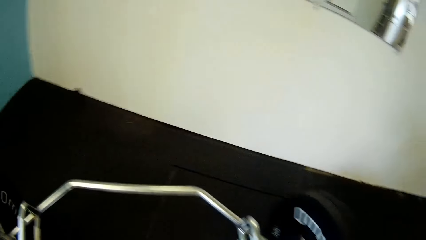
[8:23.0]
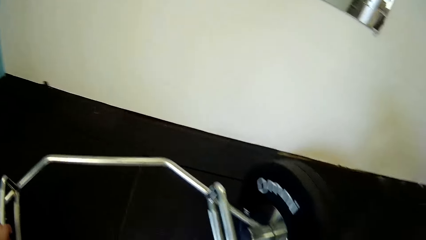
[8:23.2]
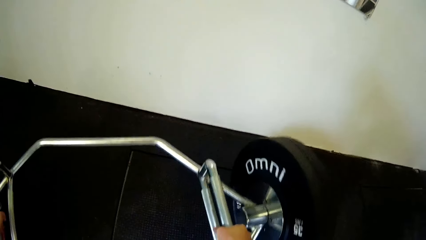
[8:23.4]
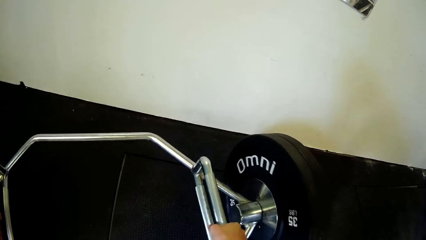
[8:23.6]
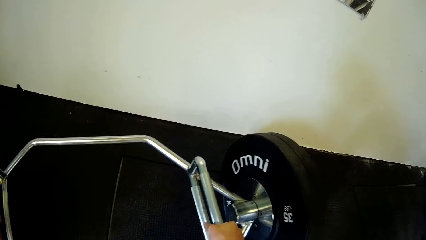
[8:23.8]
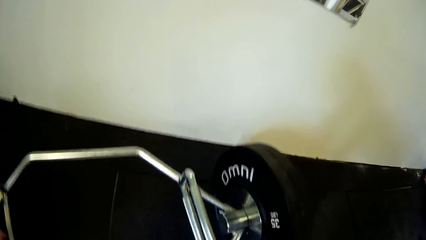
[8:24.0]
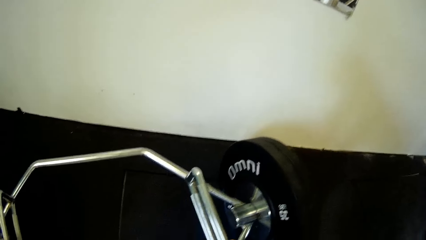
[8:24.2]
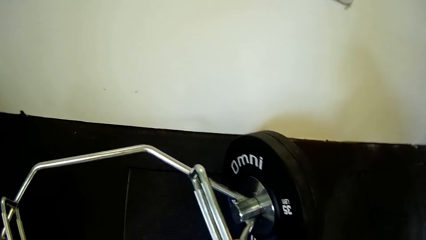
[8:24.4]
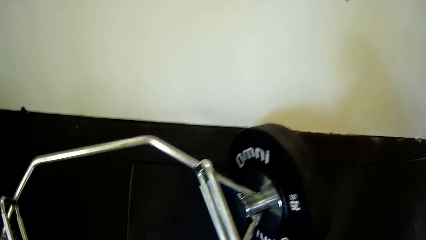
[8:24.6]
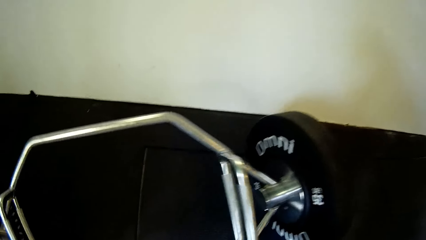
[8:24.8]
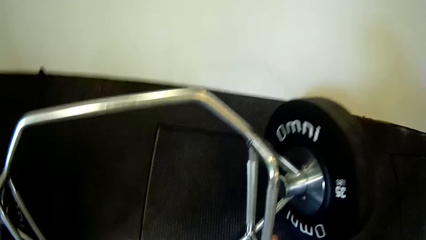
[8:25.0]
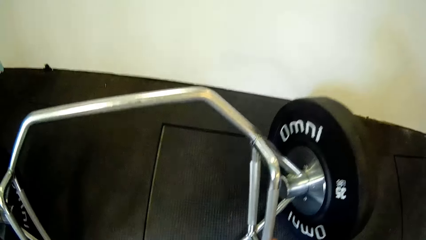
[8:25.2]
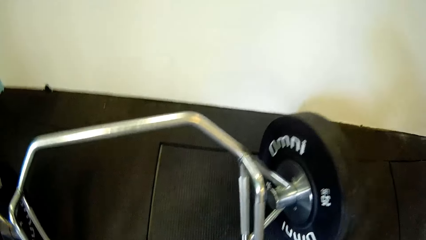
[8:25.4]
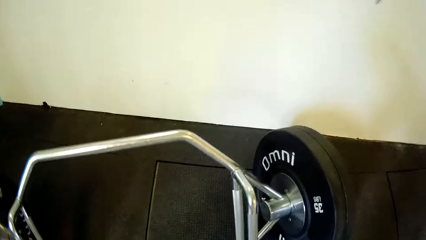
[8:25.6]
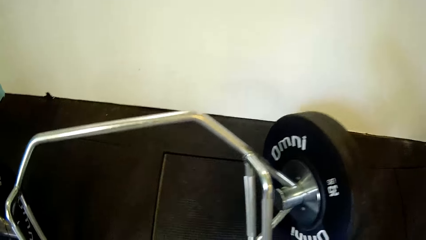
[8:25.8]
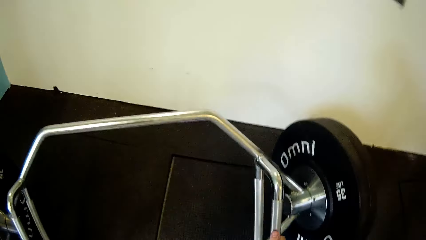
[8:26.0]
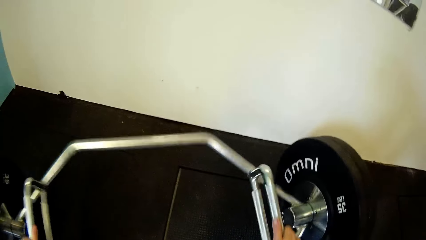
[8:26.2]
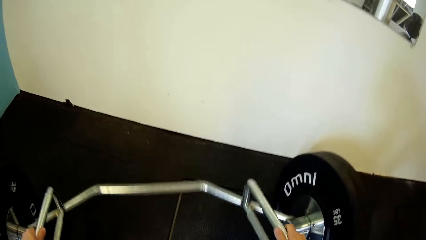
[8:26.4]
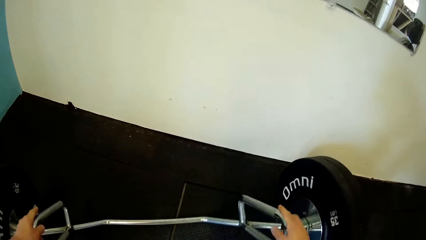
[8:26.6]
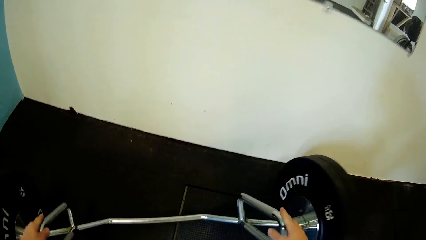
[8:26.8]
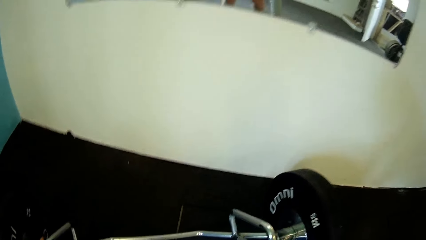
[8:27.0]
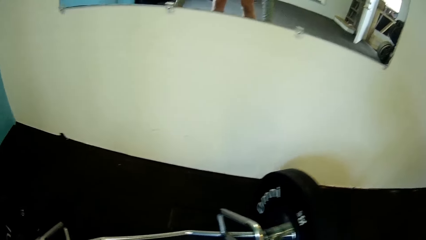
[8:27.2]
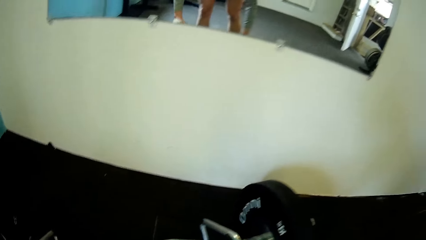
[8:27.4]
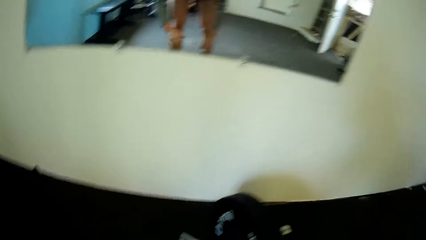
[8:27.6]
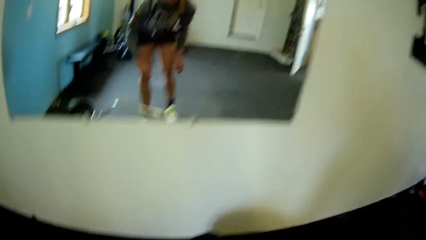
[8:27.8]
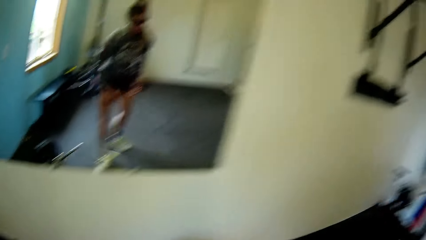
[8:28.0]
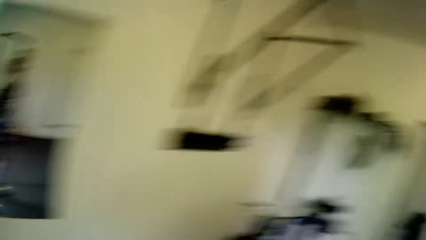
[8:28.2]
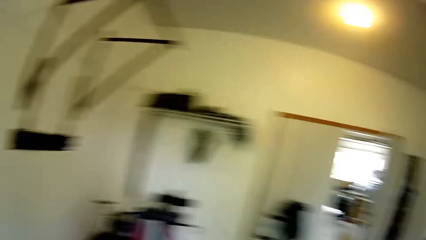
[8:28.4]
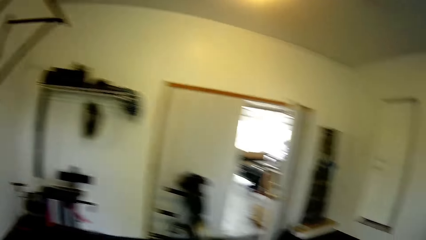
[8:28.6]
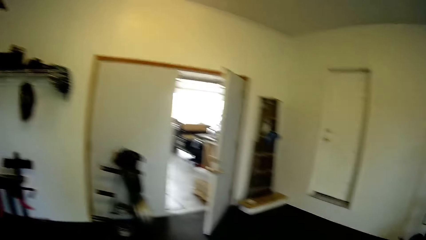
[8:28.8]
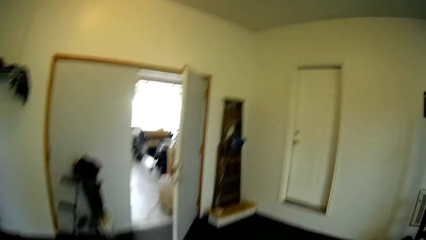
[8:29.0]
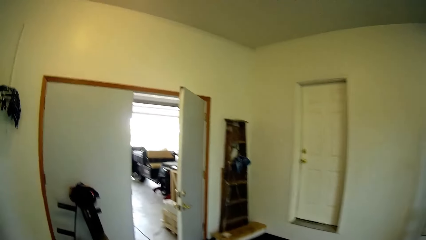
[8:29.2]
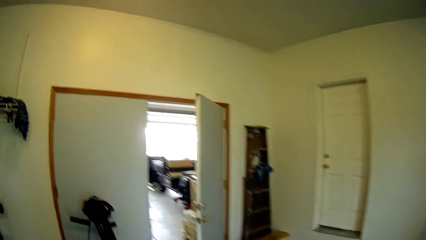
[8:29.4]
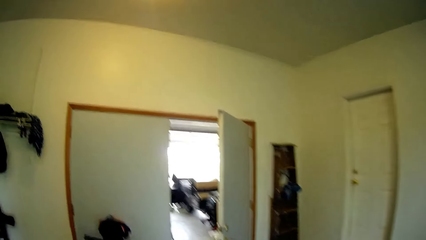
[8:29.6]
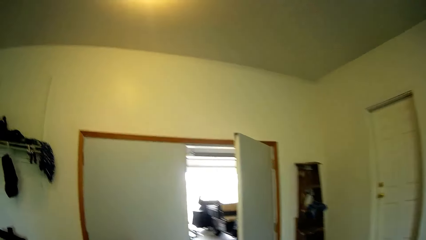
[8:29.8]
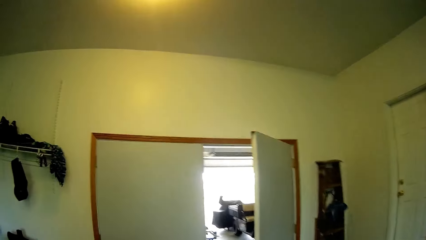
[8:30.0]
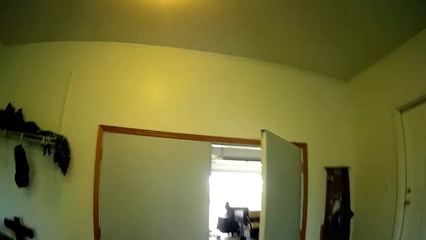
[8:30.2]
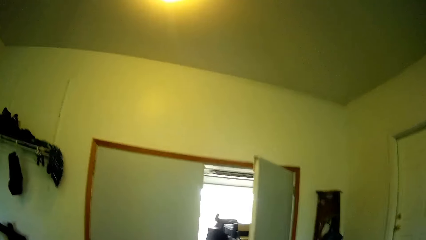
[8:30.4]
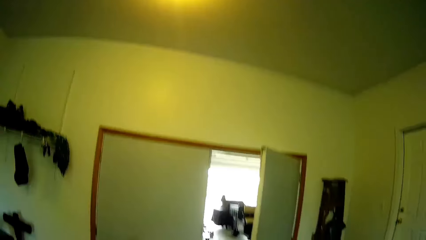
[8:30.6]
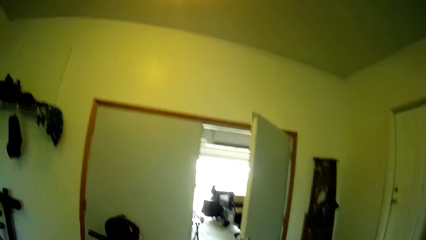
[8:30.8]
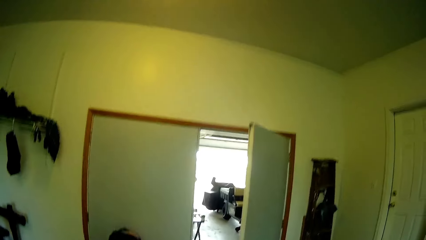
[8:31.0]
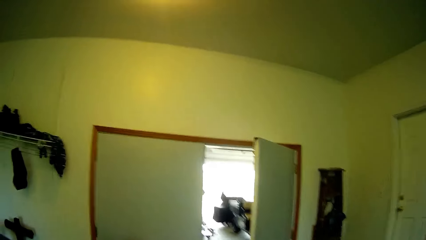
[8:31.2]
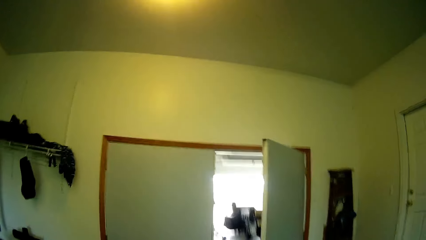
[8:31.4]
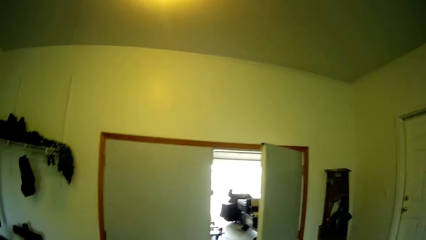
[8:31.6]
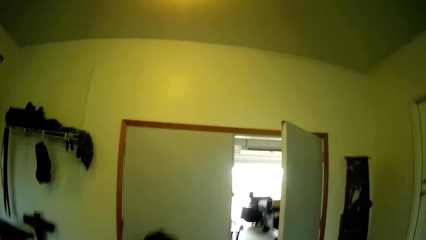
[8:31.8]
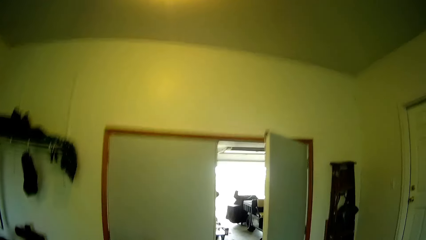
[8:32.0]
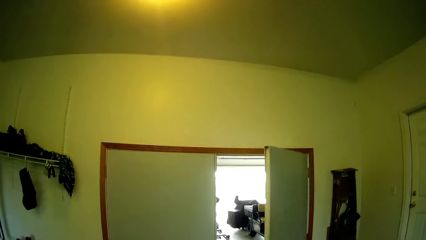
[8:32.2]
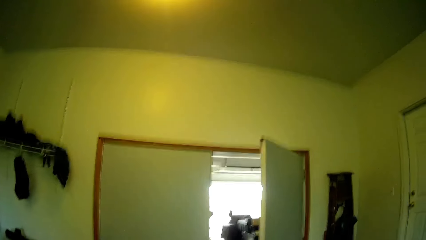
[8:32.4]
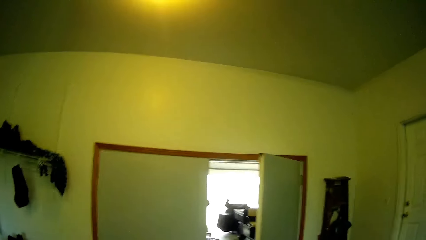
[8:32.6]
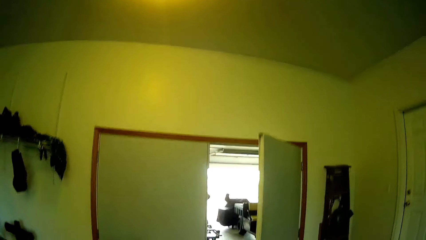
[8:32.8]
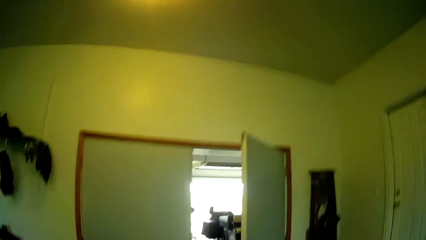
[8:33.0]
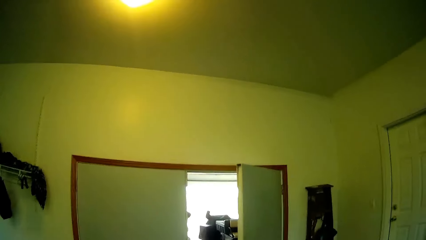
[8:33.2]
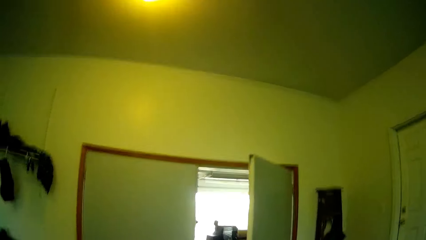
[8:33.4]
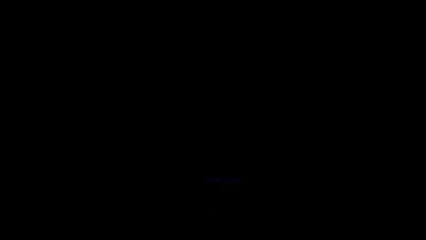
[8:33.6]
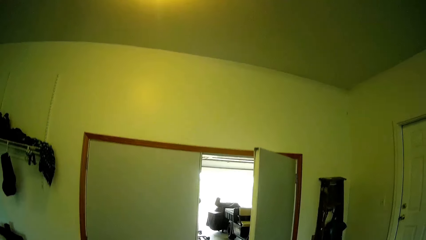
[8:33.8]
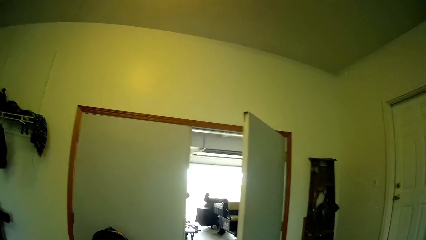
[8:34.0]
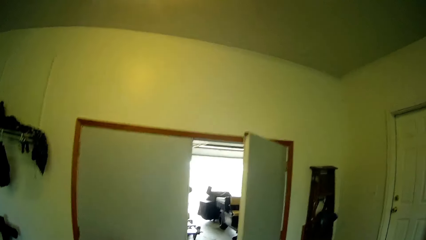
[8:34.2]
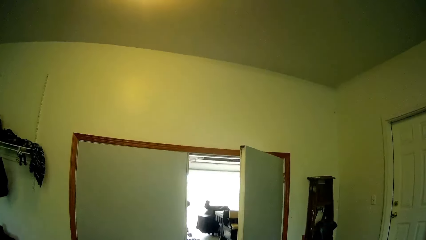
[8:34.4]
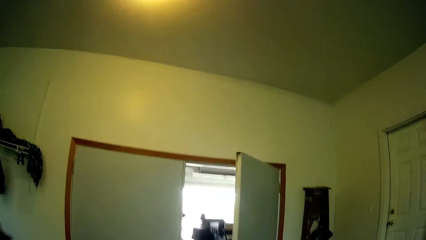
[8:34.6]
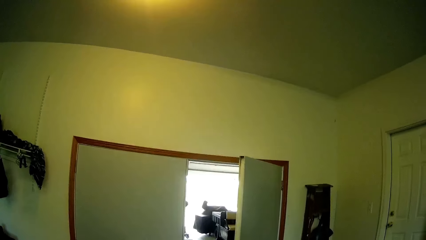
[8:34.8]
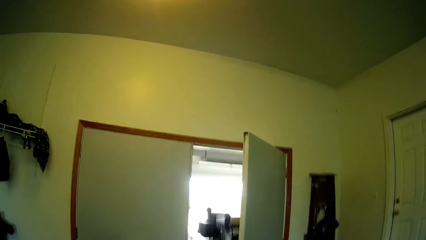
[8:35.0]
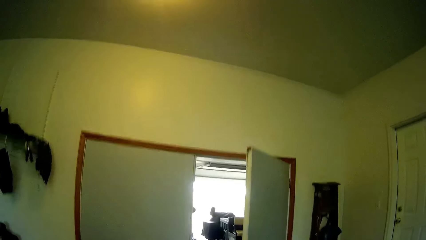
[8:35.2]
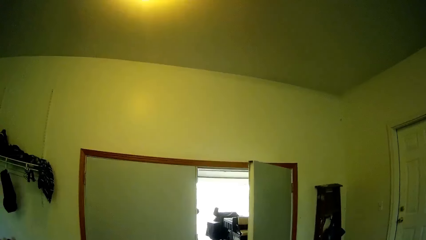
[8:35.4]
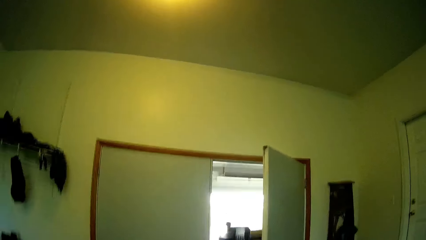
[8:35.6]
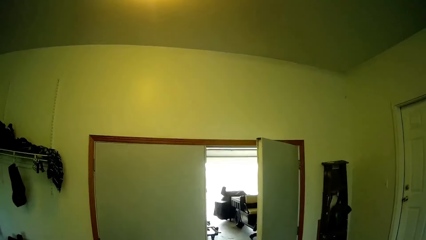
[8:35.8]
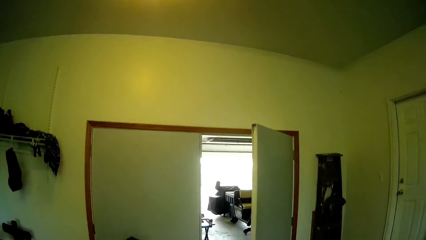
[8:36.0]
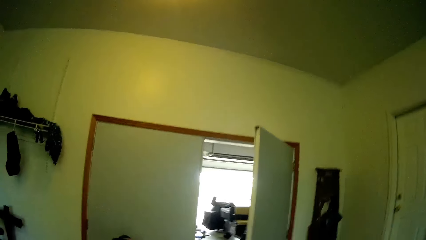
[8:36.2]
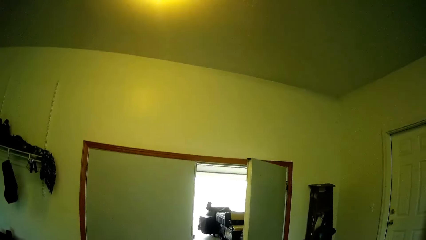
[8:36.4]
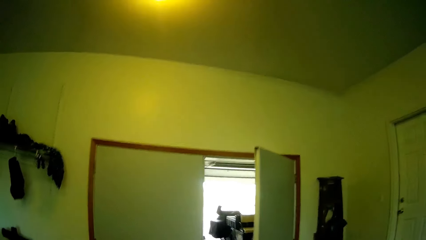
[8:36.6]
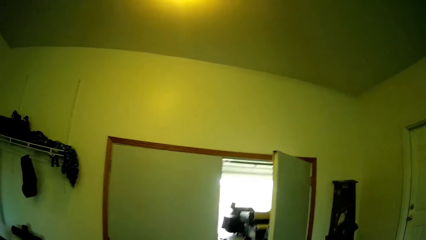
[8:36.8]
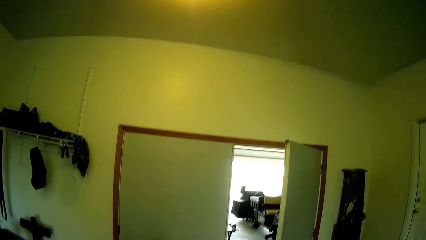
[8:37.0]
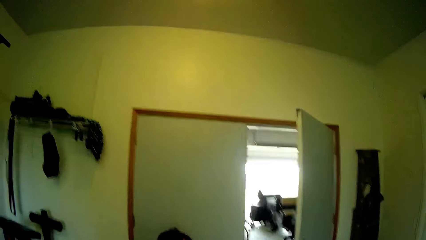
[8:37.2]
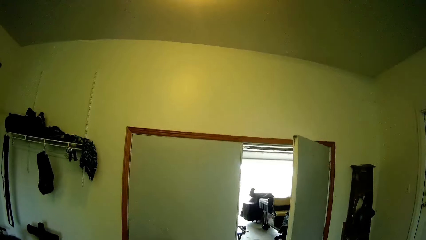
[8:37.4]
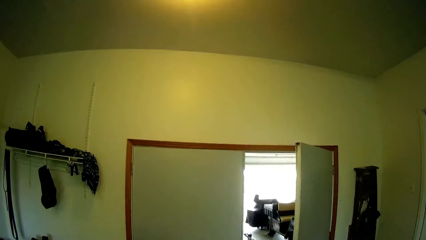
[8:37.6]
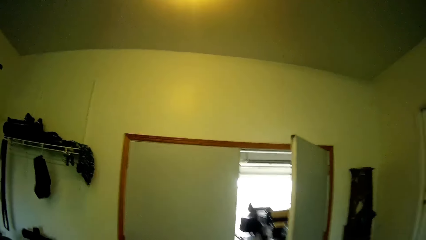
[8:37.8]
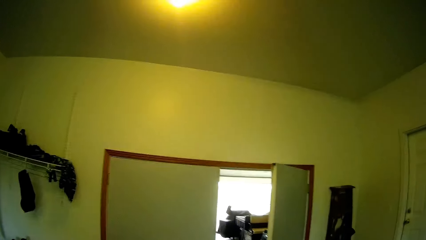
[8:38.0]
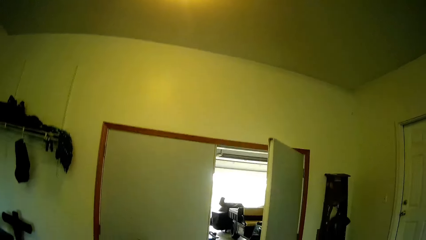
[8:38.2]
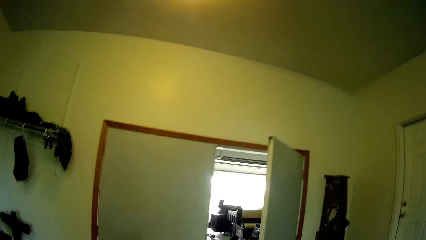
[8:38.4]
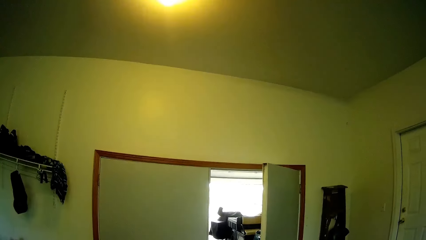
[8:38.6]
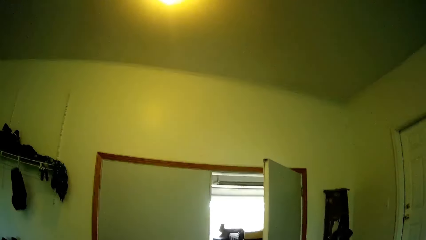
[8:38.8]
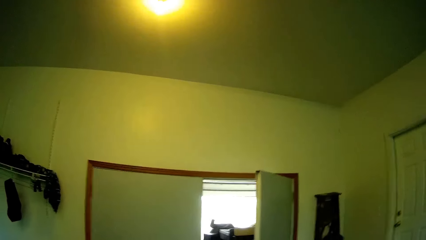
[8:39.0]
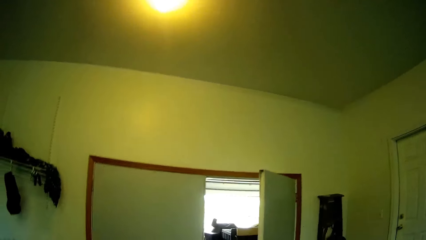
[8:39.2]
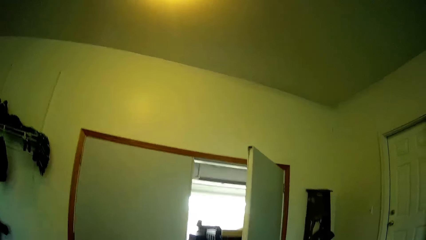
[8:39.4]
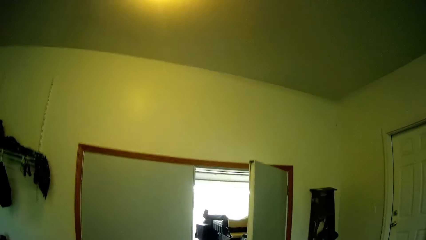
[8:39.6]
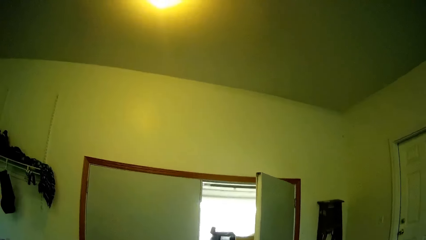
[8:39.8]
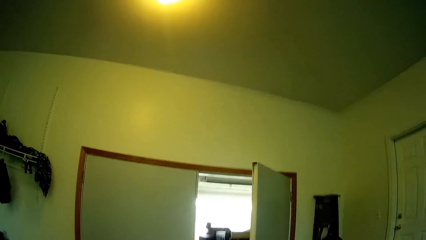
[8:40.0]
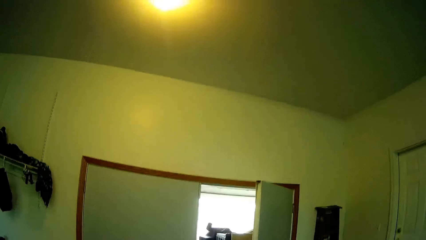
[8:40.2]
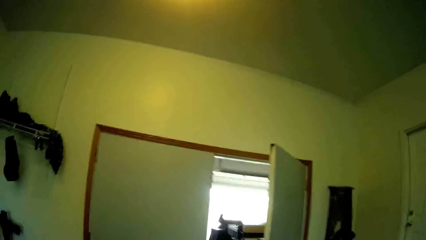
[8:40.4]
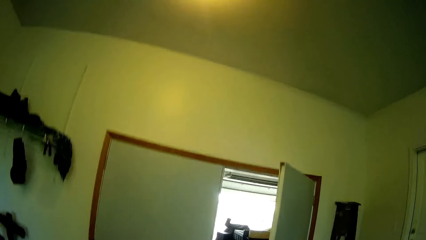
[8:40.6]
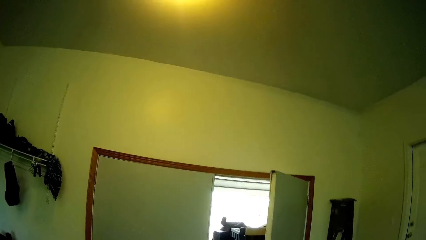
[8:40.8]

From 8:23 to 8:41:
The camera wearer adjusts a training wheel with both hands. He pushes something towards the mirror. He removes his right hand from something. He shakes the camera.
